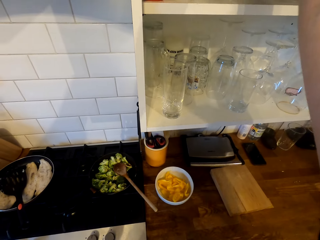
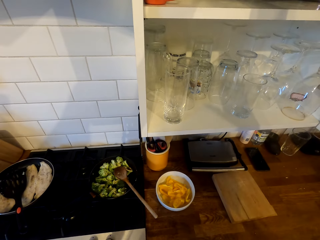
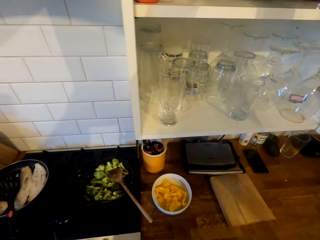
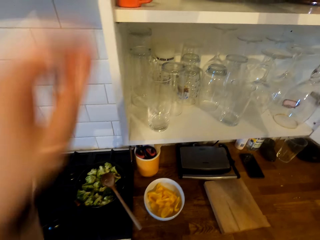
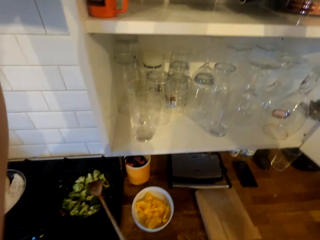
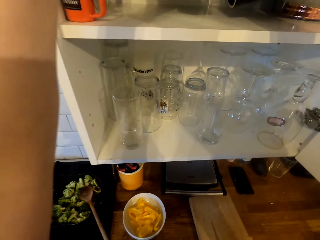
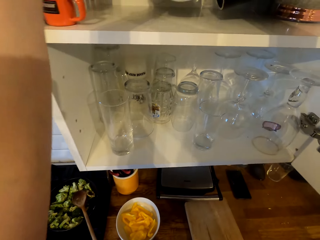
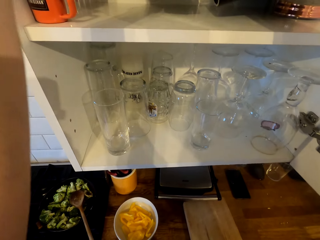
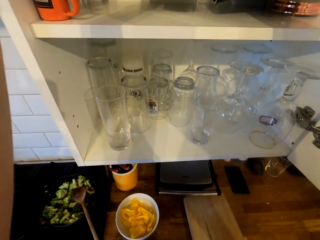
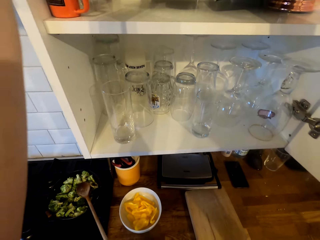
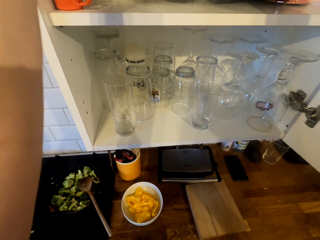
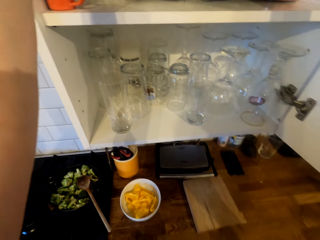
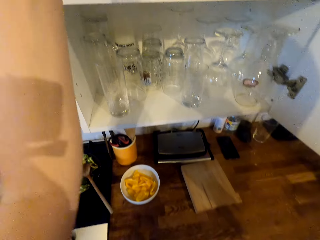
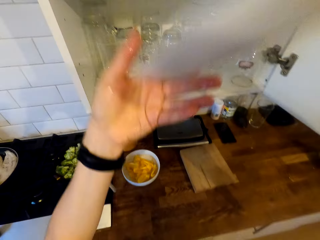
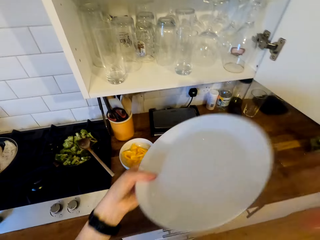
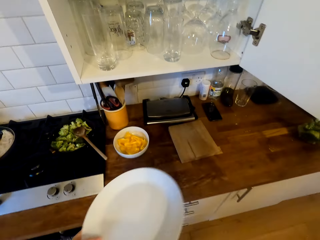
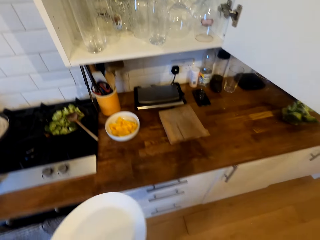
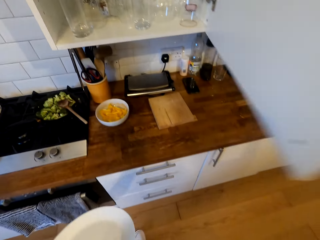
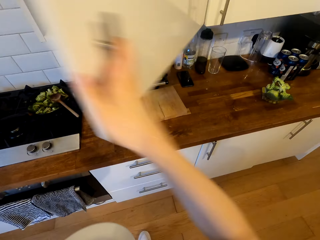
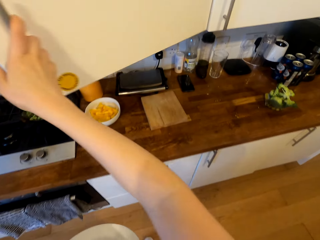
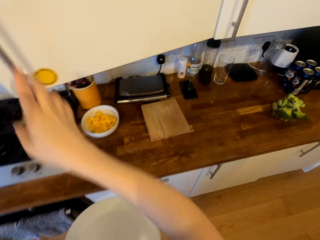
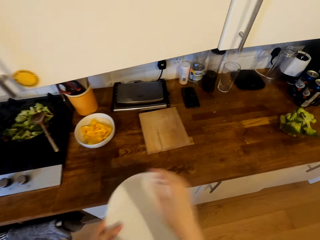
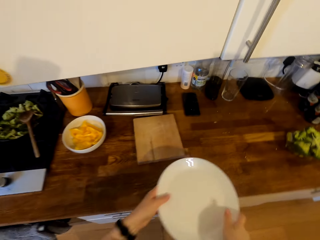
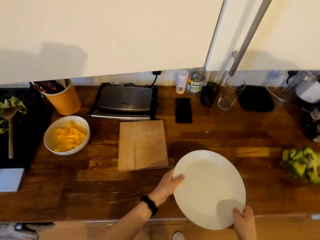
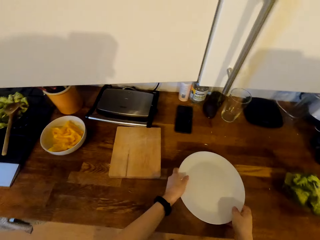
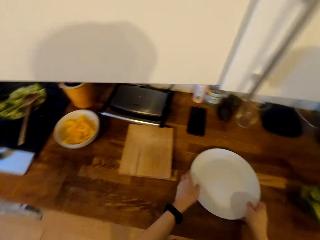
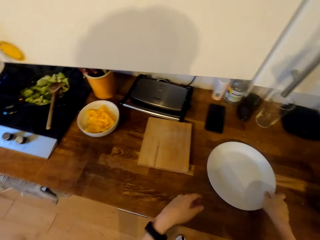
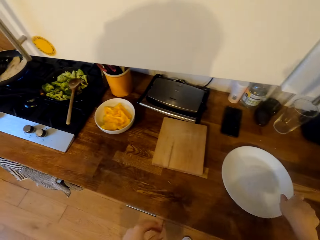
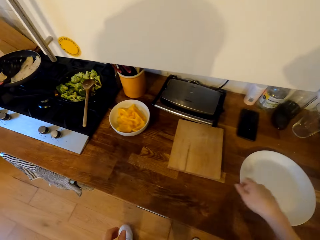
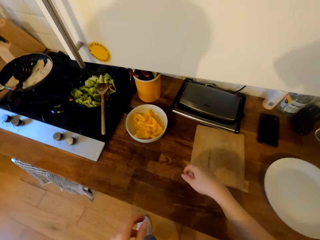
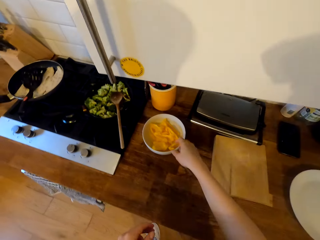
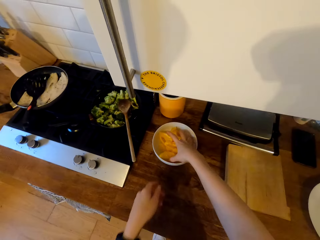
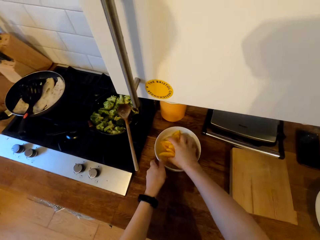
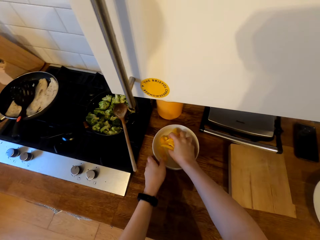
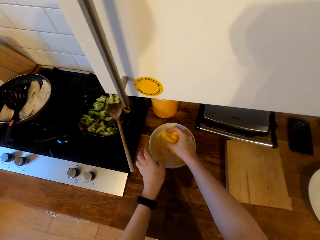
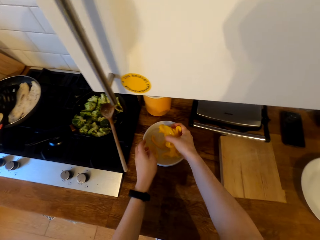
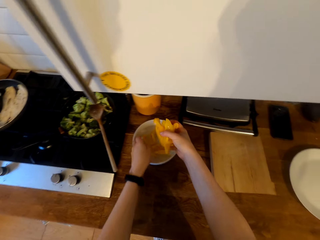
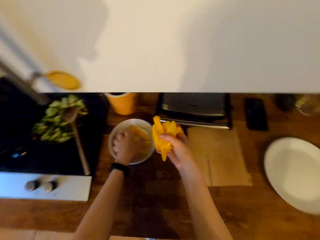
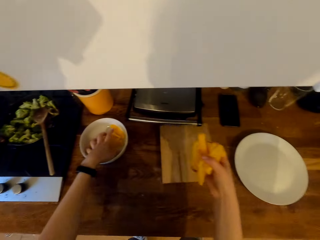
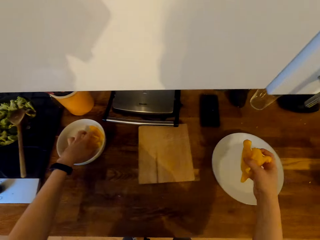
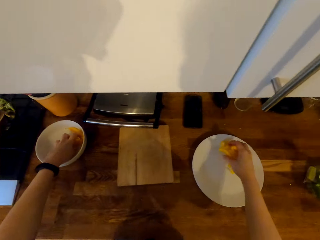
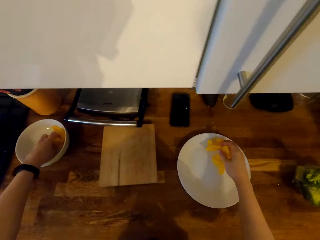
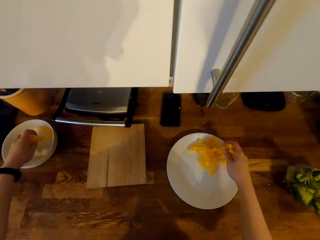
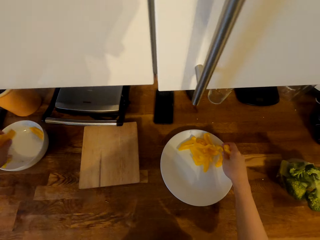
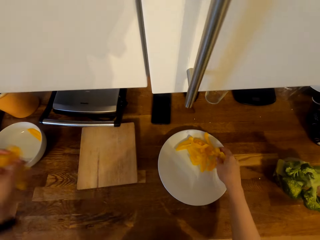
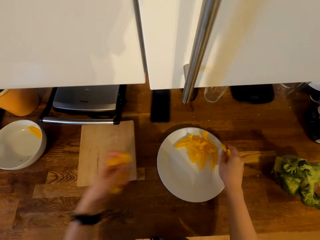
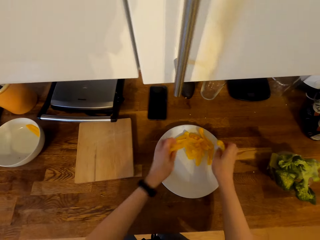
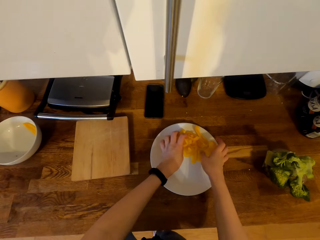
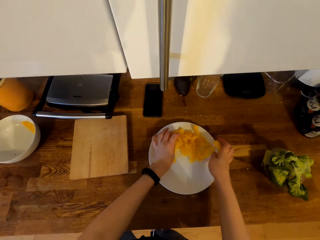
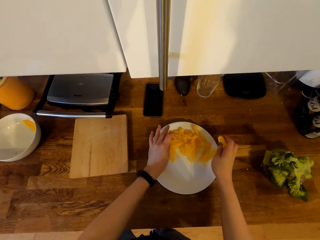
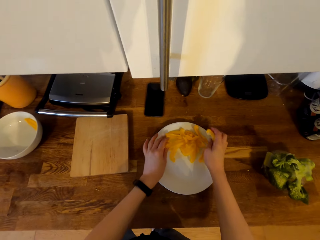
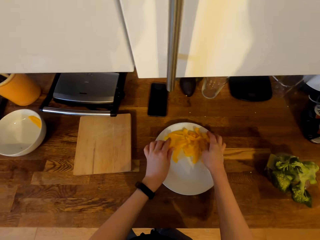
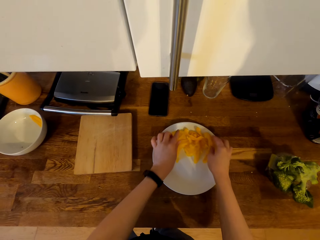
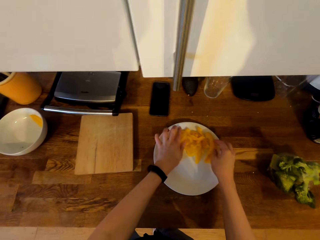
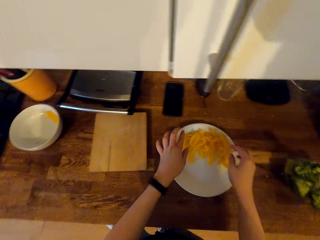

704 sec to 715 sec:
The camera wearer removes the plate in the cabinet. They hold the plate. They close the cabinet's door. They put the plate on the countertop. They scoop the sliced bell peppers from the bowl with the hand. They place the bell pepper in the plate.

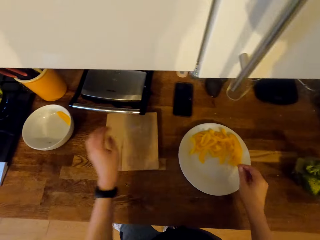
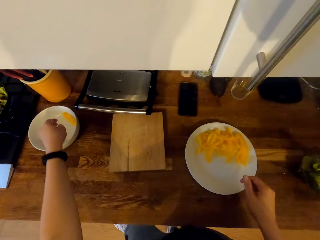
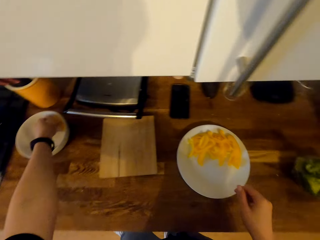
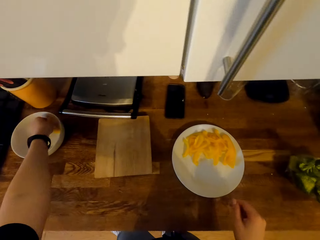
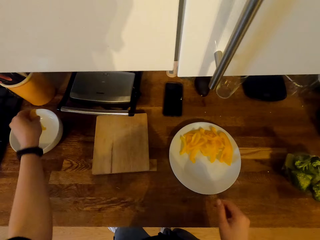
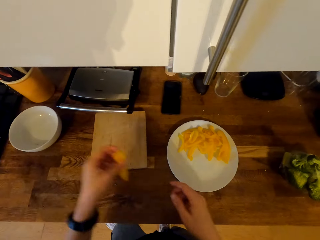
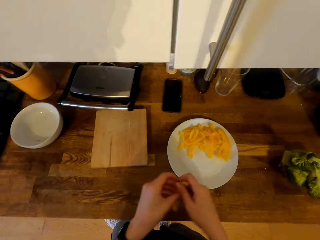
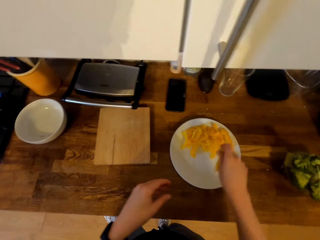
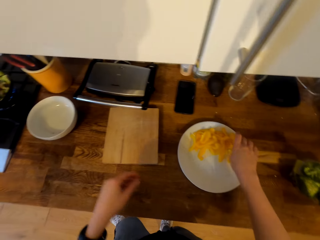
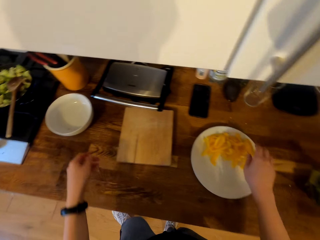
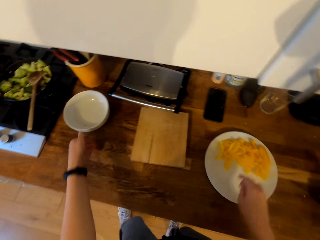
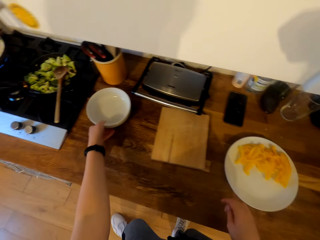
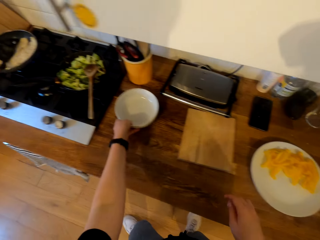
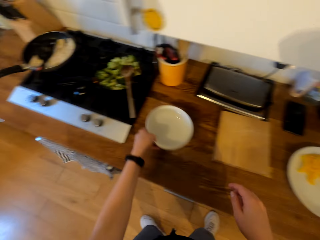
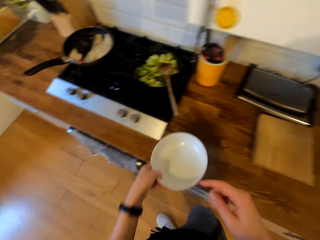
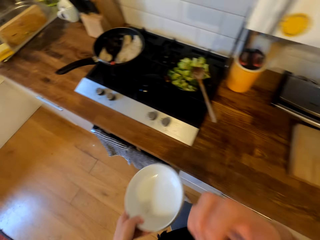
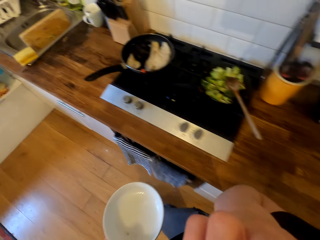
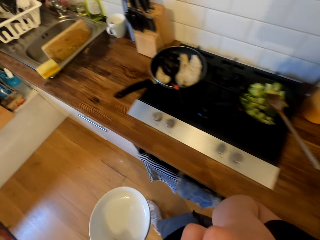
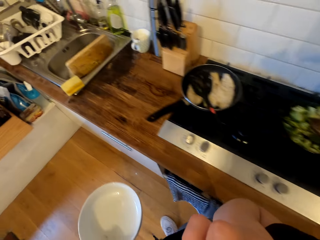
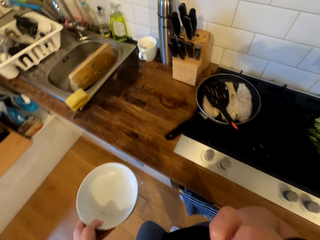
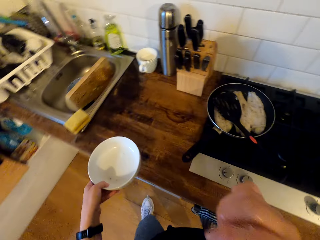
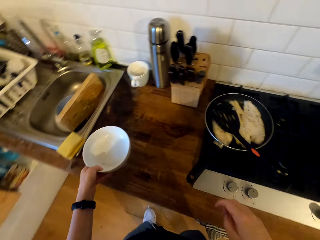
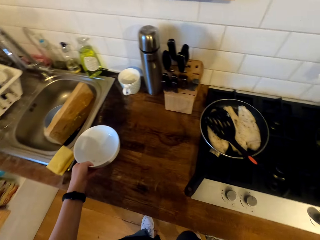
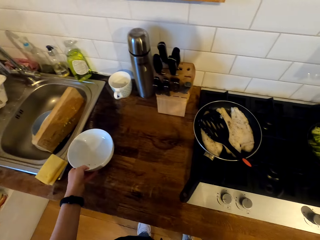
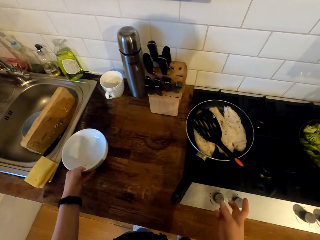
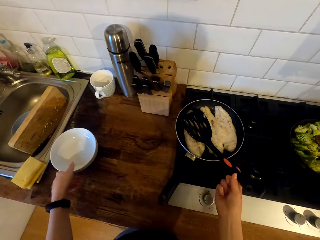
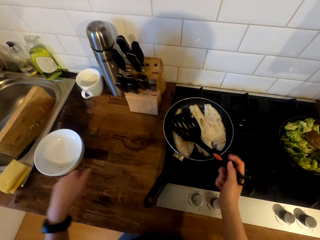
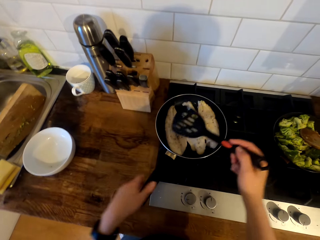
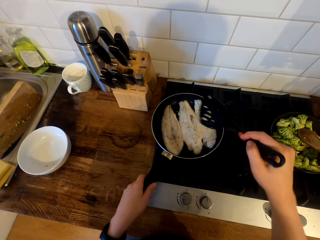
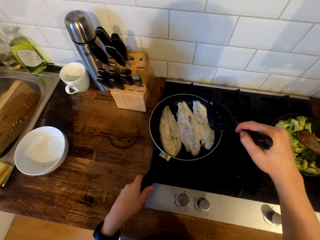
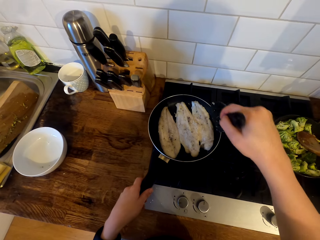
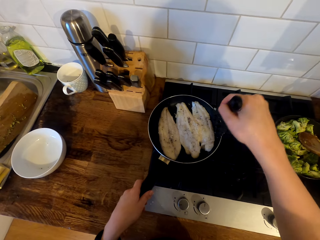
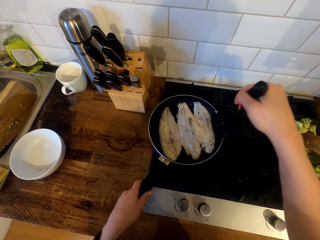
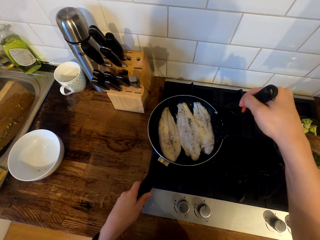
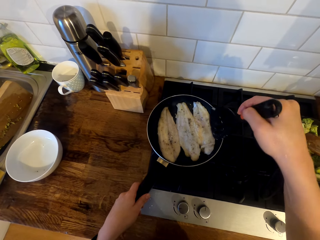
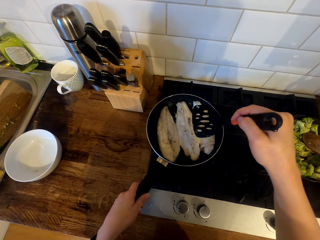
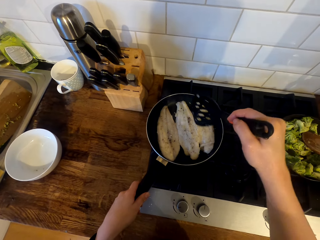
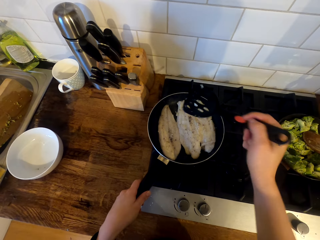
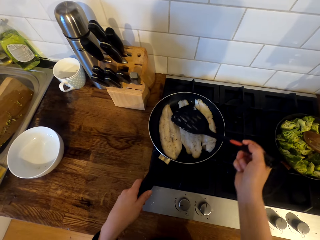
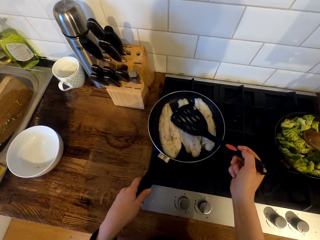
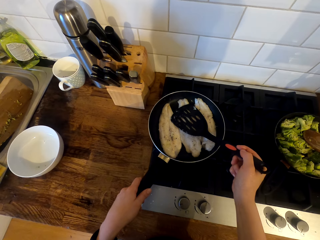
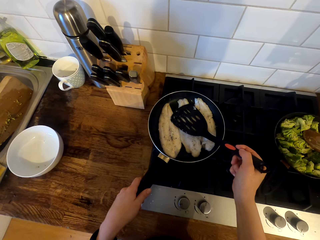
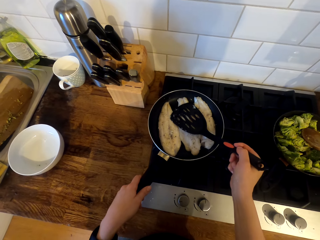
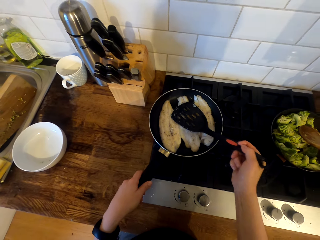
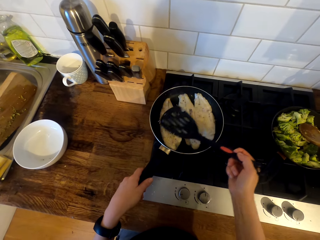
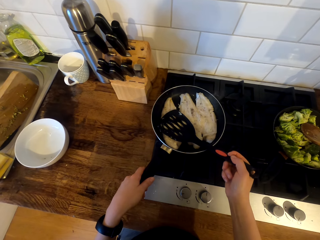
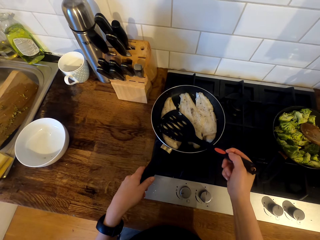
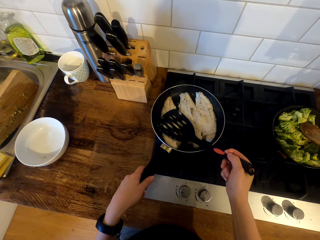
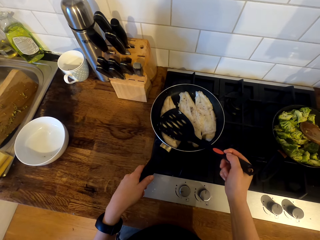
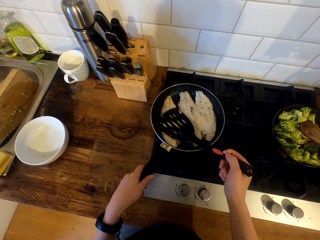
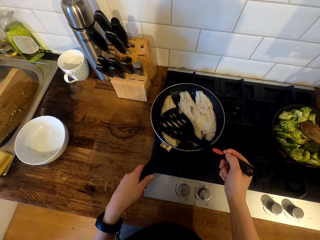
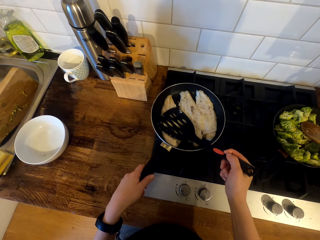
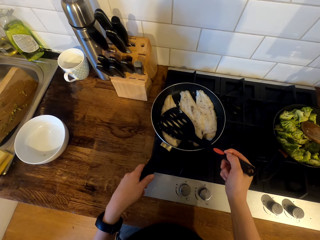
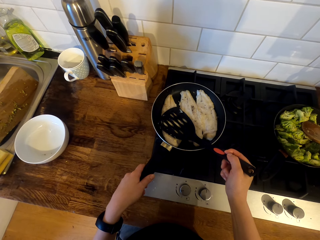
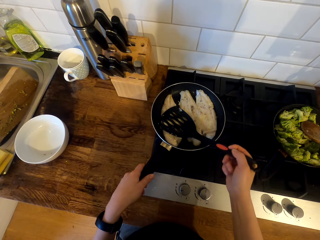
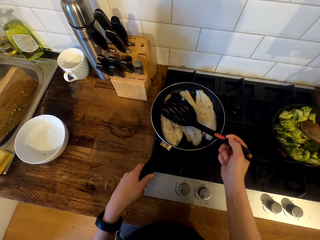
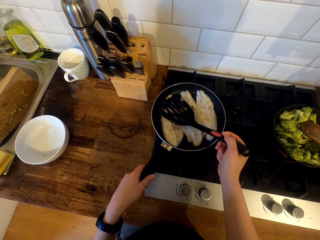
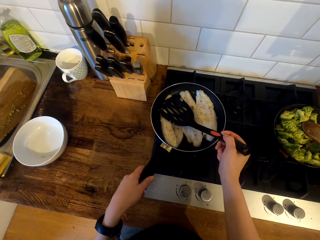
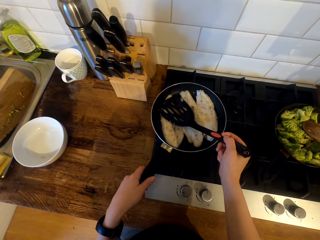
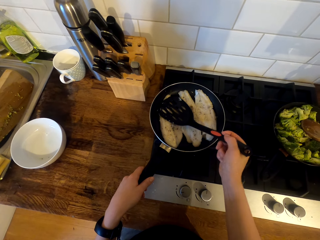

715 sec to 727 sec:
The camera wearer picks up the bell pepper. They place the bell pepper in the plate. They pick up the bowl. They walk in the kitchen. They place the bowl beside the sink. They pick up the cooking spoon from the frying pan. They hold the saucepan's handle. They put the cooking spoon on the fish fillet in the pan. They press on the fish fillet.
